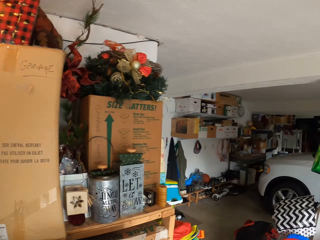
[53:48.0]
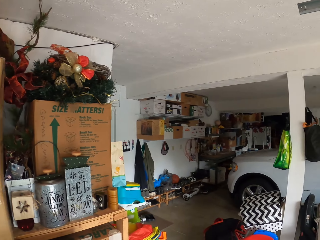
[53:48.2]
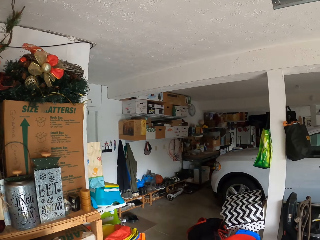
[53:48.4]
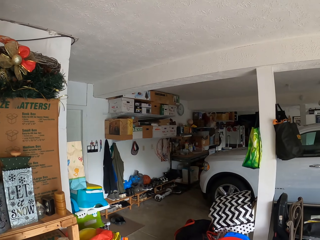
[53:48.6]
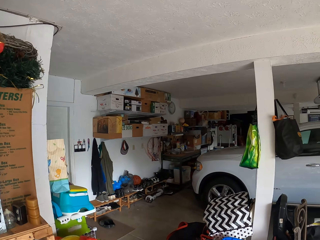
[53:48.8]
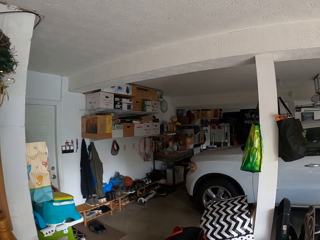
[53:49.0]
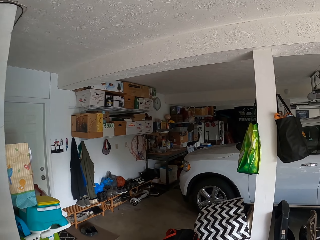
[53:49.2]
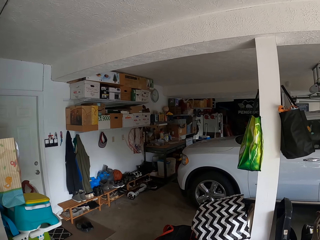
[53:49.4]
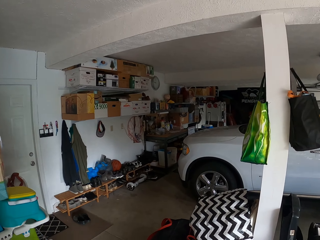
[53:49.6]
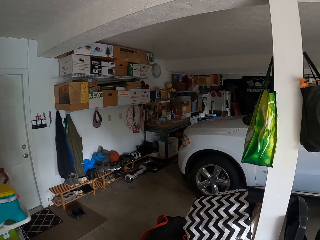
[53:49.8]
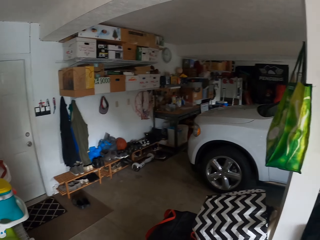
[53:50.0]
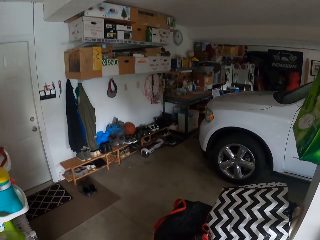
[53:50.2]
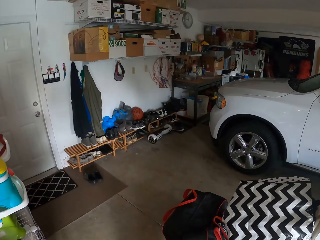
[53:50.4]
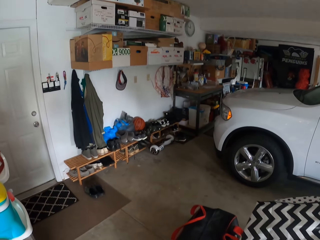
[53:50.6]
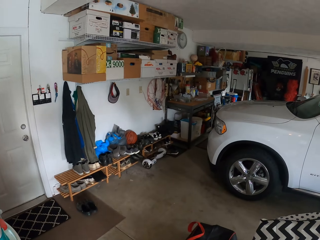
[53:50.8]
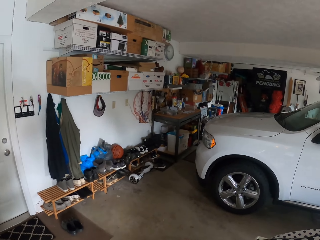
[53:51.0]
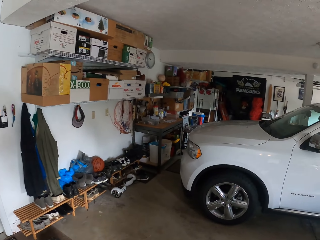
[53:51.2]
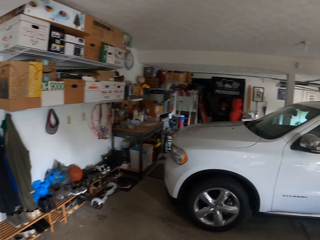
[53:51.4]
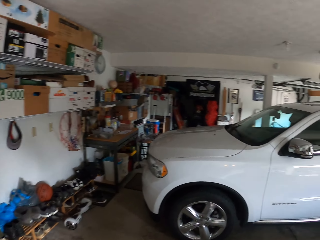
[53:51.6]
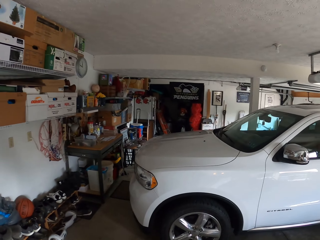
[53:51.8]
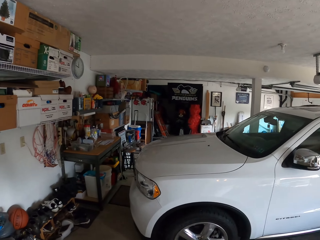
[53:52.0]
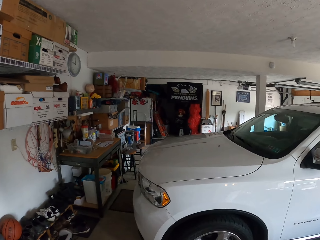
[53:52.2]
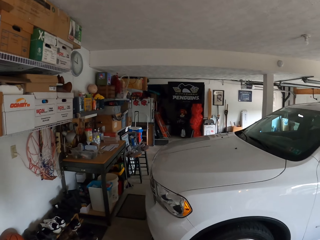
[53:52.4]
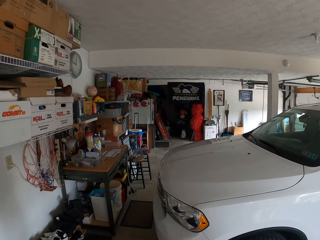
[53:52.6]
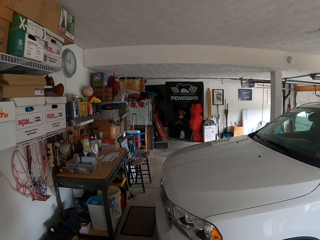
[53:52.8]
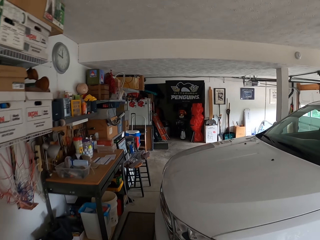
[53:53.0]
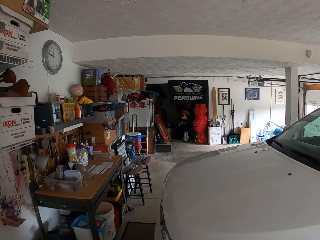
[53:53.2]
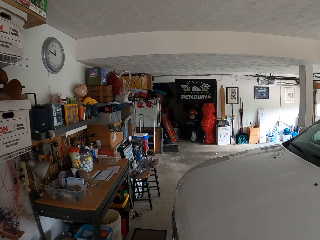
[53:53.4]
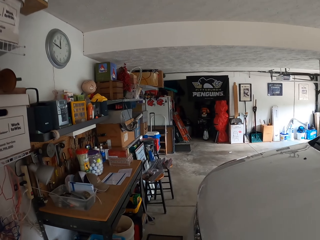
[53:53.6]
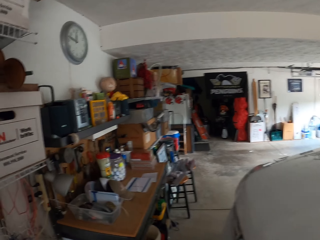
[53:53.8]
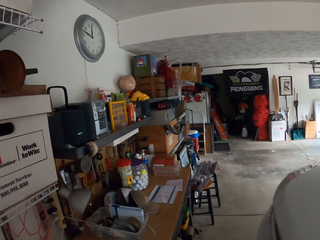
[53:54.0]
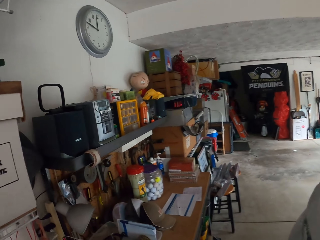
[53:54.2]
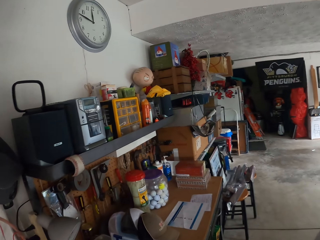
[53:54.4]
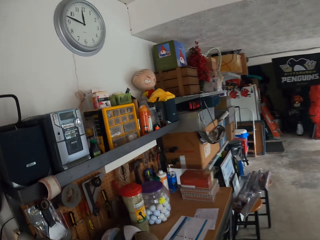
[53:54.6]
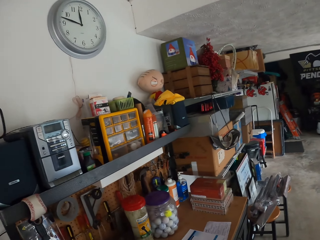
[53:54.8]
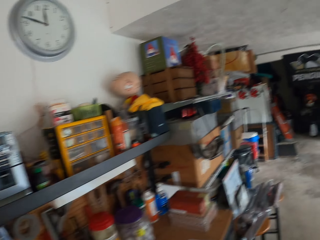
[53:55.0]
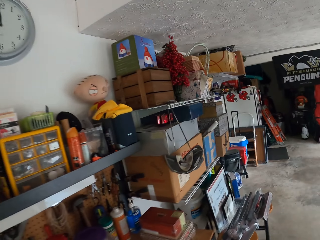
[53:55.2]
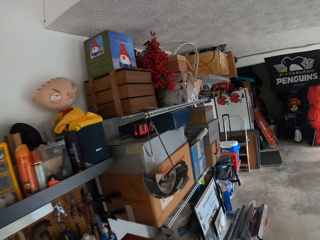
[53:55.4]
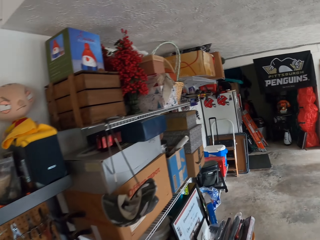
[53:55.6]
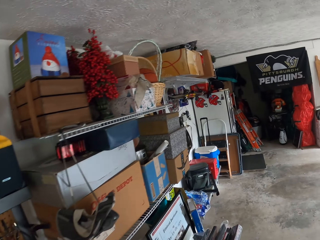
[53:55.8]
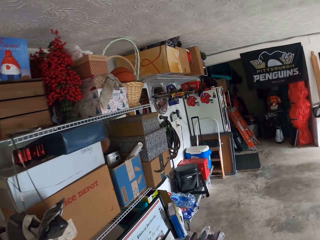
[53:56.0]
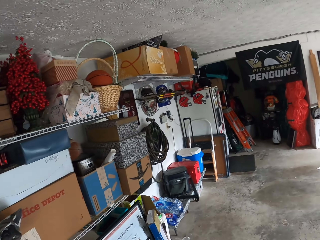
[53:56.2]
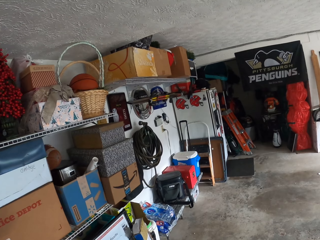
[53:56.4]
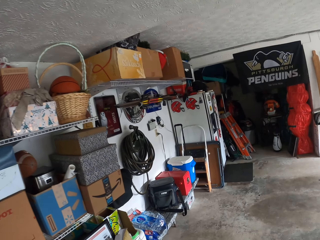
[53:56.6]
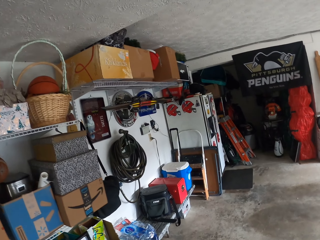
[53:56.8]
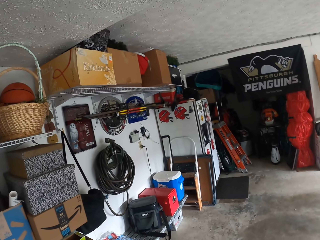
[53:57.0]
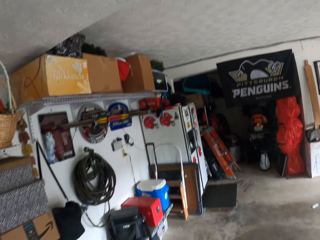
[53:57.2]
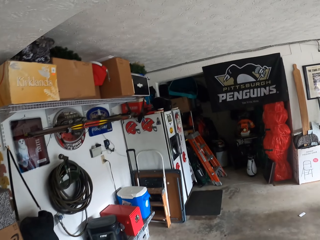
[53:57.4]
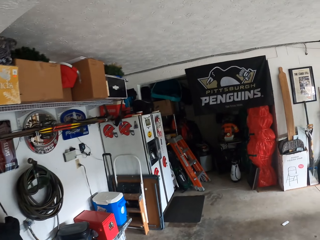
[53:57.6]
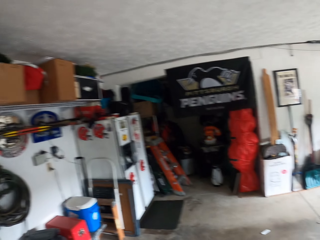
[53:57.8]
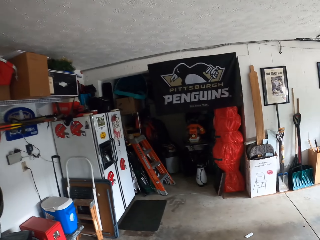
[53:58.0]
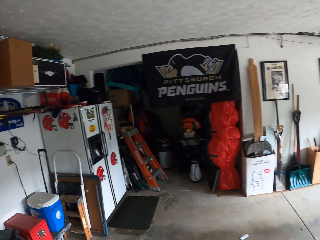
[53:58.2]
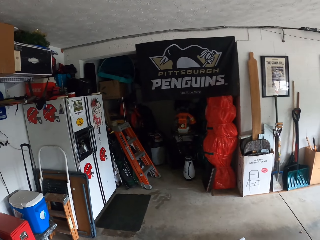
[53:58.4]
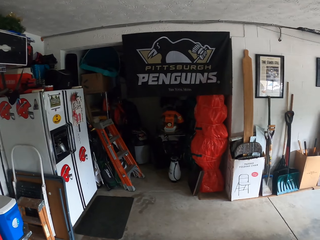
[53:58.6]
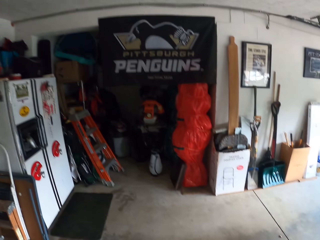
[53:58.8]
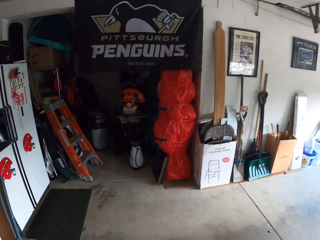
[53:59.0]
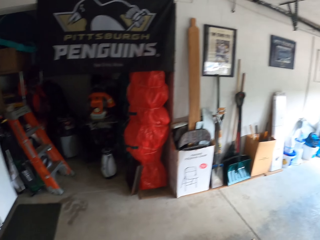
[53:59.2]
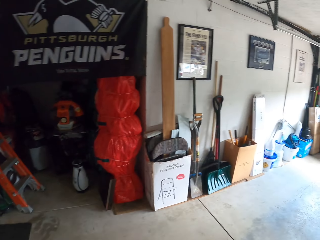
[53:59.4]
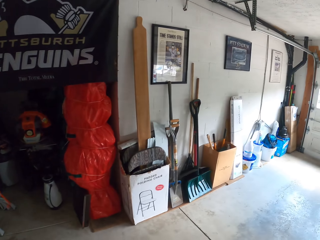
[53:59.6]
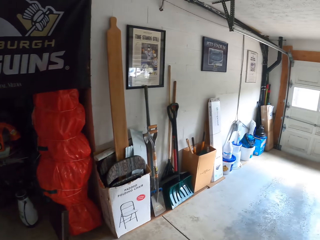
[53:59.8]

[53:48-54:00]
The camera wearer walks towards the SUV. They walk towards the corner of the garage. They look through the shelves.

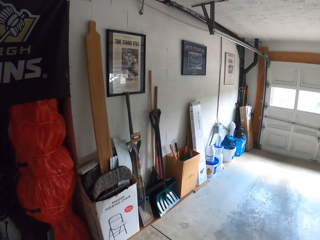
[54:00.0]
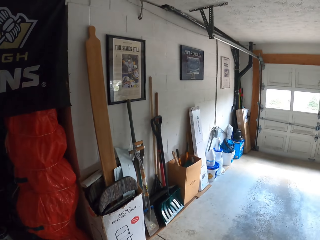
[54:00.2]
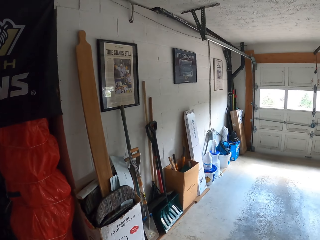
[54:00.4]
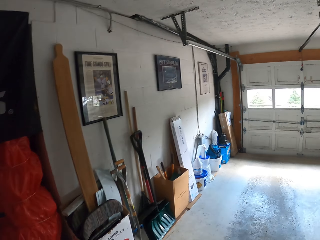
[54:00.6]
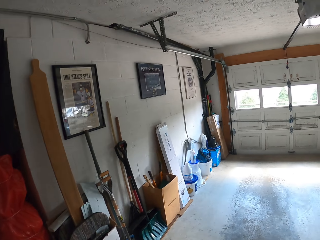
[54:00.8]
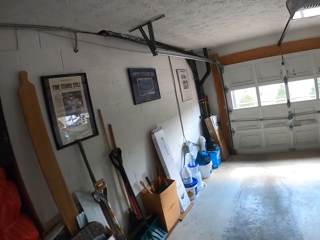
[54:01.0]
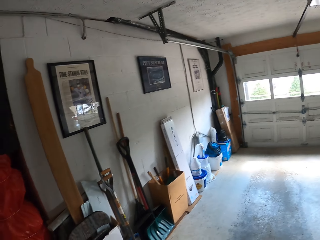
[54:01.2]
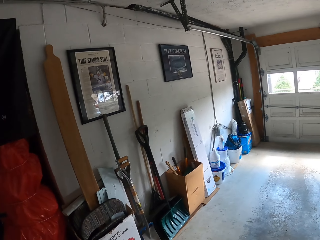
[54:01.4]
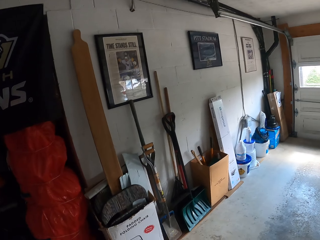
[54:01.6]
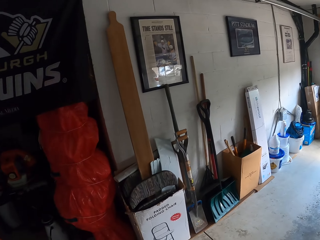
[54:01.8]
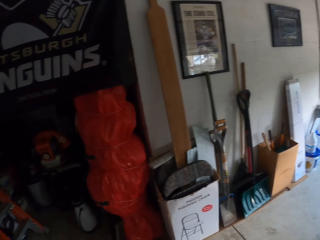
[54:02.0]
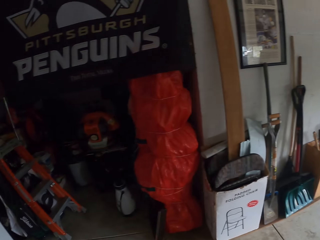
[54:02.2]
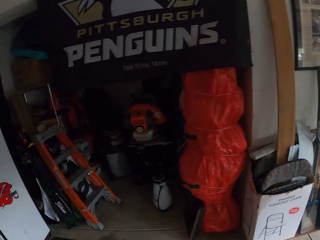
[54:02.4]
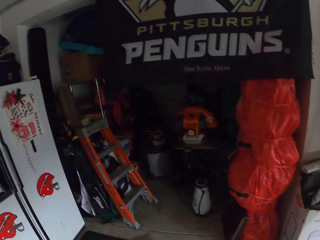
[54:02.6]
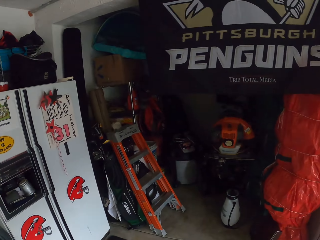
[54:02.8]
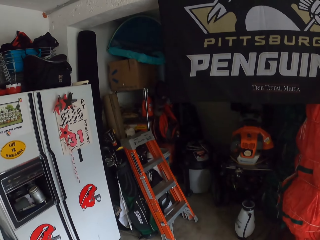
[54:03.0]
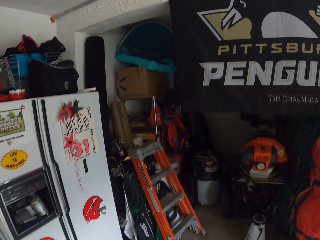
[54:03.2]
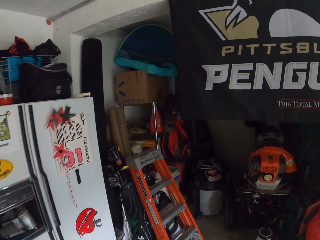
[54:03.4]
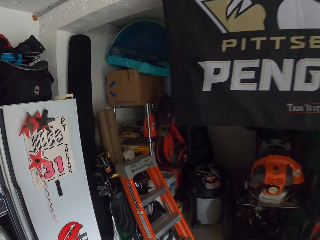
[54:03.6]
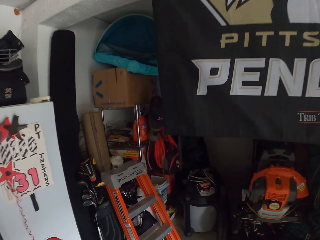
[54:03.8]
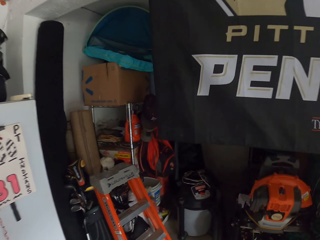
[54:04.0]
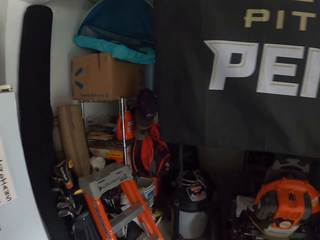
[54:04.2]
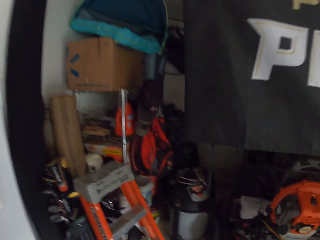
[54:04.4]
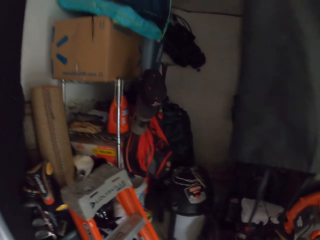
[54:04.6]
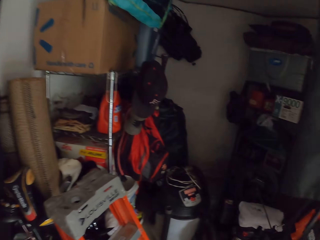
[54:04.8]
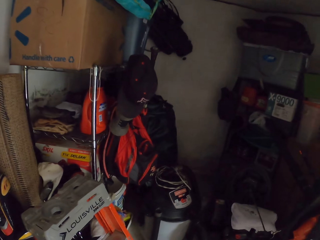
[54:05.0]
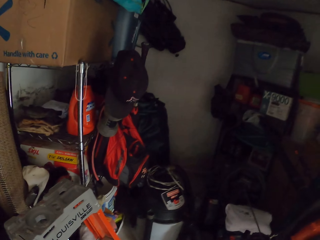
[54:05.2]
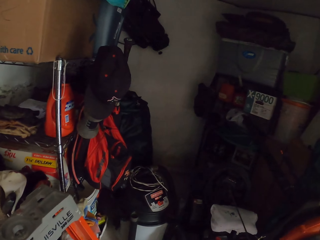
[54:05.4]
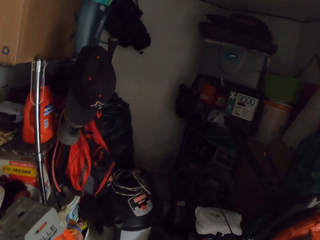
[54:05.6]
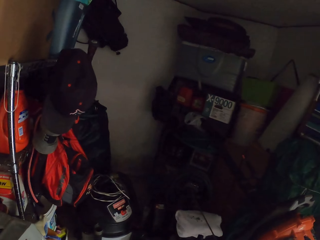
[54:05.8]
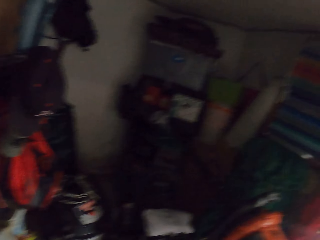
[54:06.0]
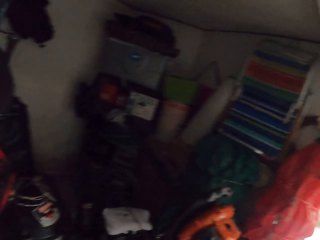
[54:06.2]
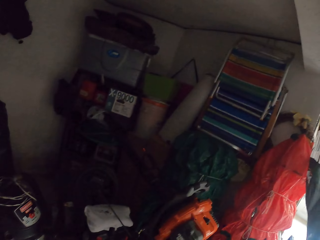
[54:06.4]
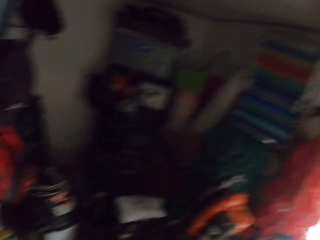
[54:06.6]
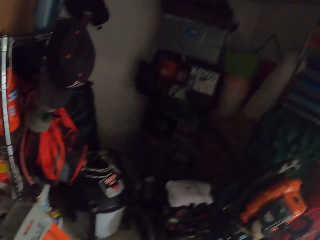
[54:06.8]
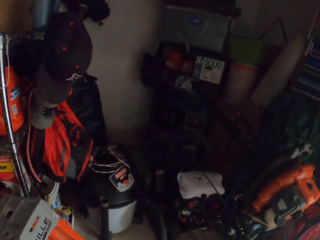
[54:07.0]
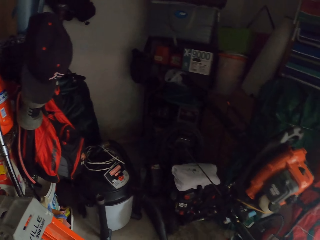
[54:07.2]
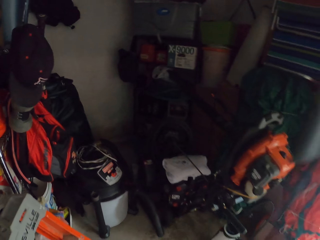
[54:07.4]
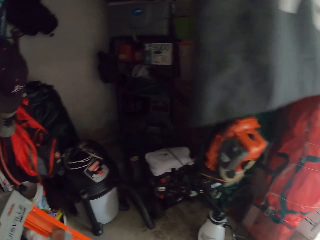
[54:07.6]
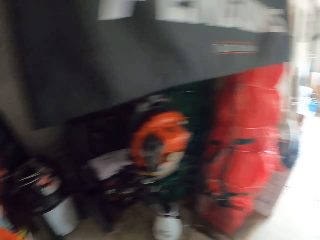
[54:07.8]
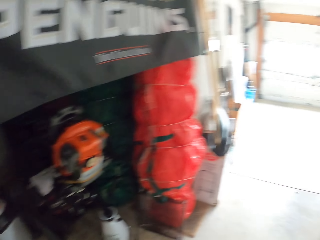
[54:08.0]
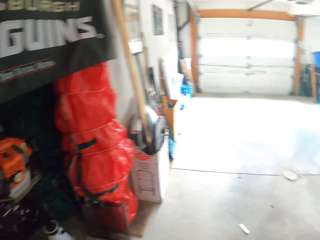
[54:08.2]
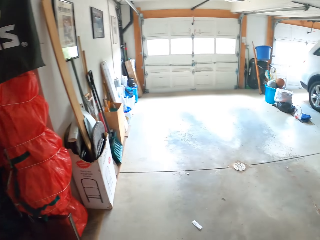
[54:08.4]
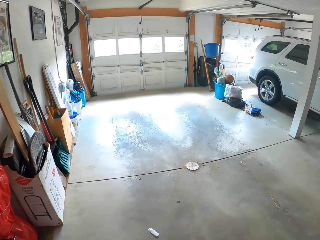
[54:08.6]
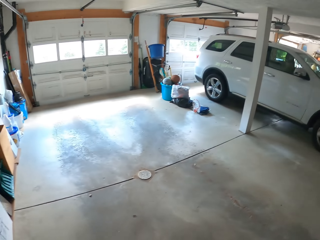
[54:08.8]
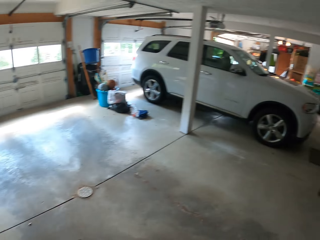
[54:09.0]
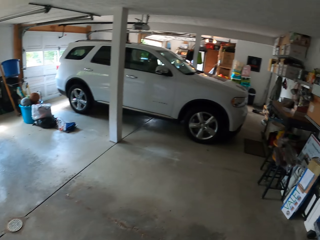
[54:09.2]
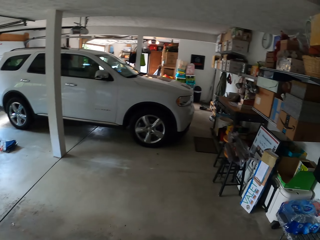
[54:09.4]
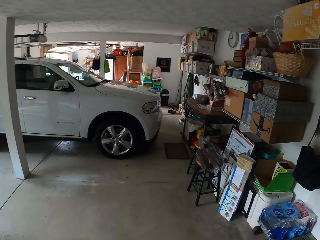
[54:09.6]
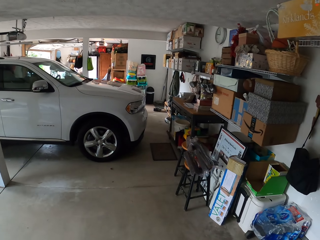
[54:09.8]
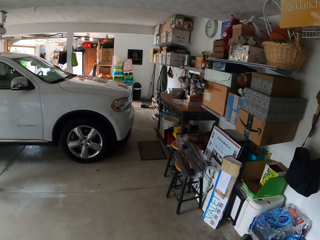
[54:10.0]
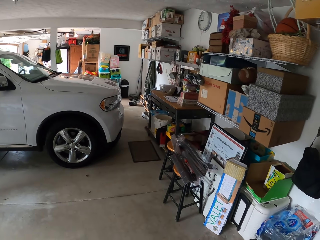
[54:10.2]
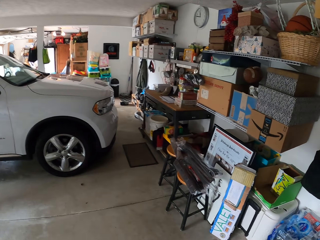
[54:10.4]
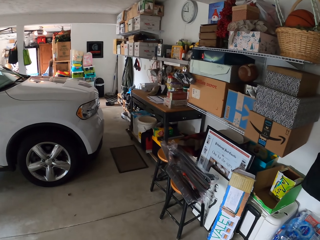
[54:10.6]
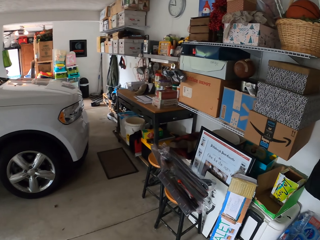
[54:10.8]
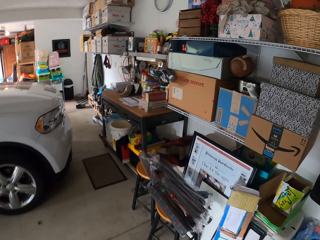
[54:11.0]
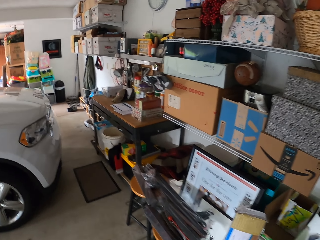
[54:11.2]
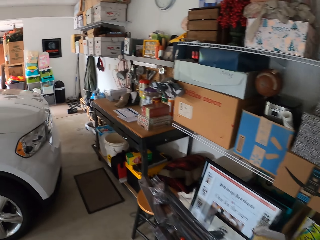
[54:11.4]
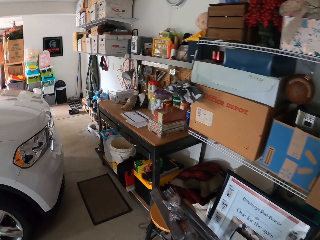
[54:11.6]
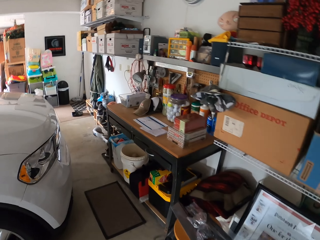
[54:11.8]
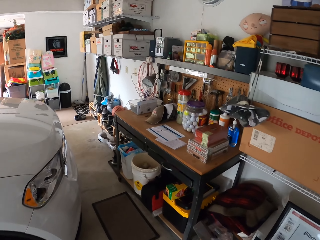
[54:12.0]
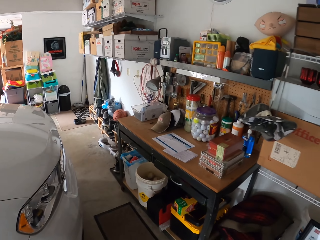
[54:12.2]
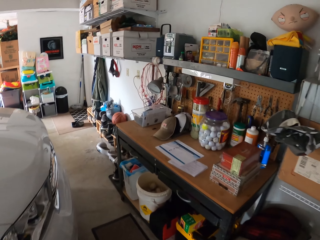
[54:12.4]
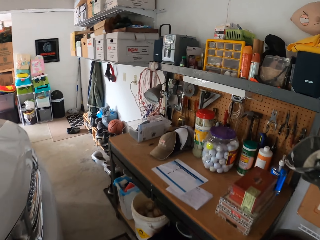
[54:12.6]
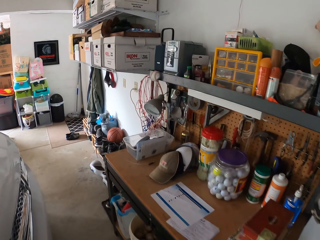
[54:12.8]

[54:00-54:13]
The camera wearer enters a small portal way inside the garage. They look around the storage. They turn around and walk back.
